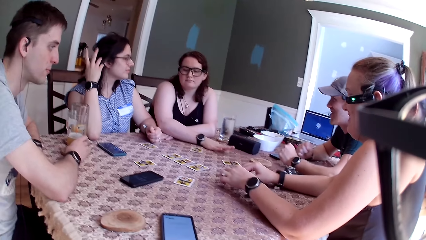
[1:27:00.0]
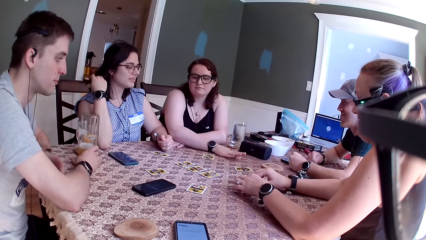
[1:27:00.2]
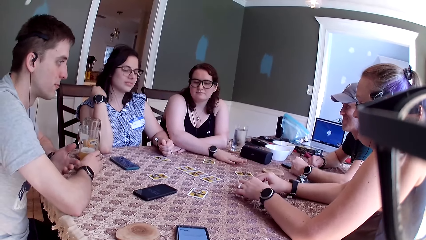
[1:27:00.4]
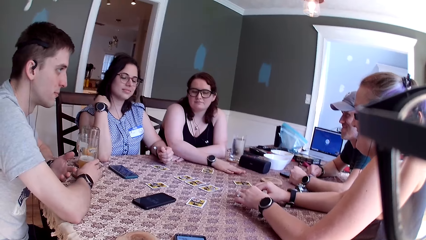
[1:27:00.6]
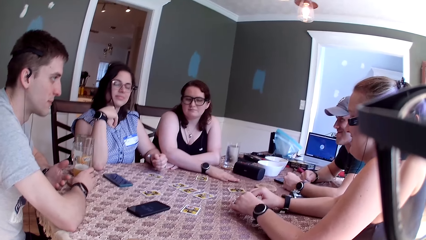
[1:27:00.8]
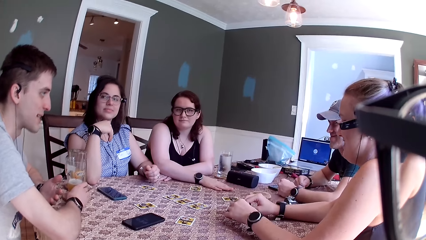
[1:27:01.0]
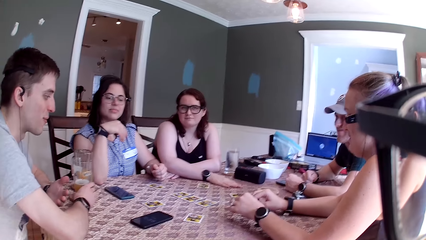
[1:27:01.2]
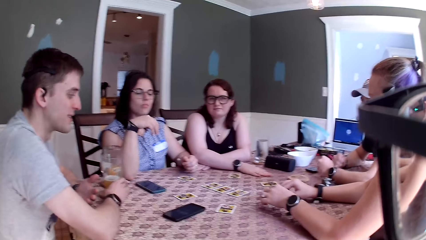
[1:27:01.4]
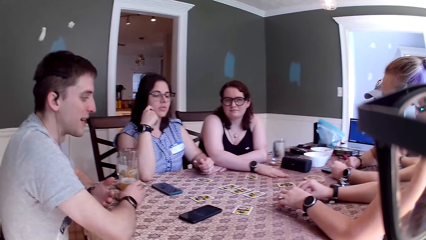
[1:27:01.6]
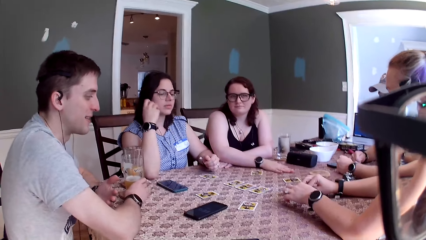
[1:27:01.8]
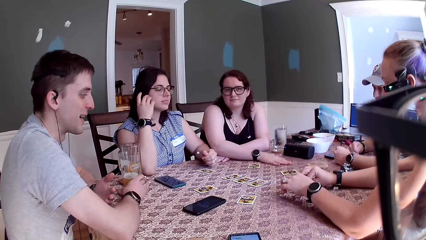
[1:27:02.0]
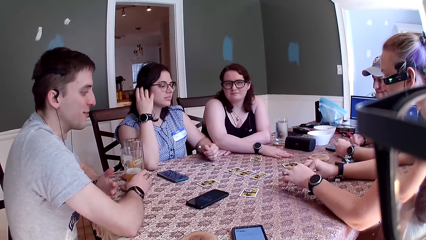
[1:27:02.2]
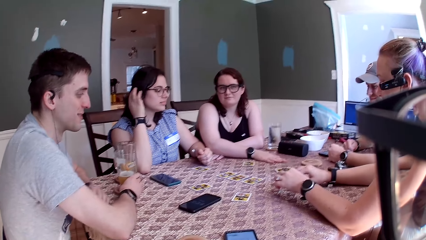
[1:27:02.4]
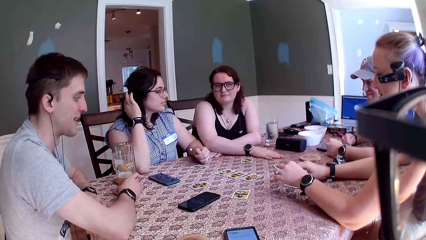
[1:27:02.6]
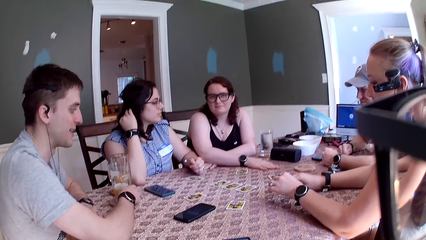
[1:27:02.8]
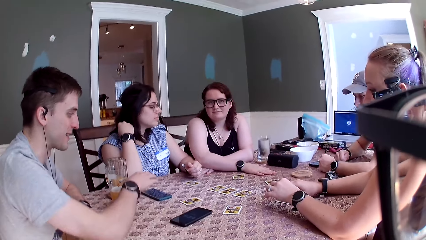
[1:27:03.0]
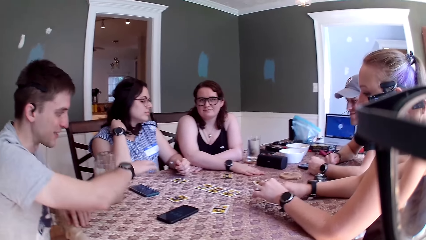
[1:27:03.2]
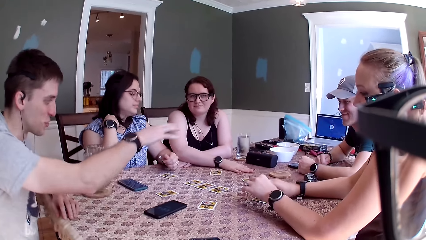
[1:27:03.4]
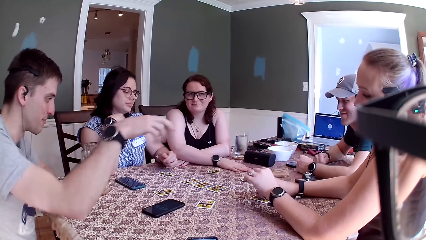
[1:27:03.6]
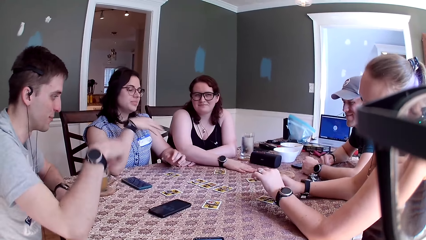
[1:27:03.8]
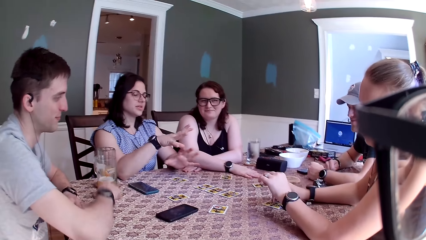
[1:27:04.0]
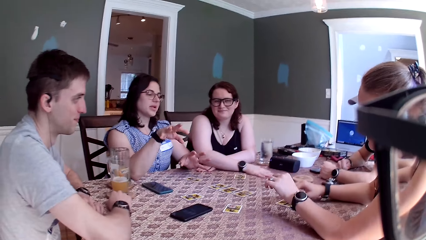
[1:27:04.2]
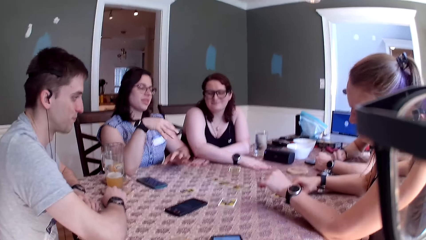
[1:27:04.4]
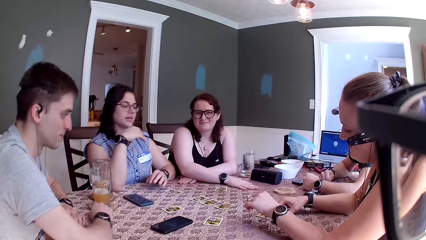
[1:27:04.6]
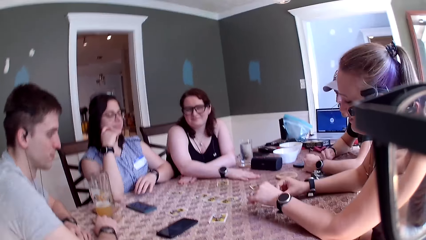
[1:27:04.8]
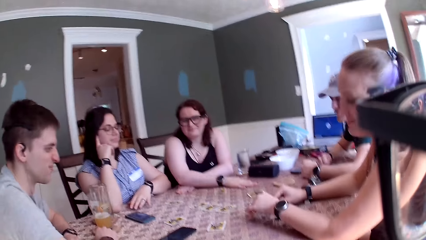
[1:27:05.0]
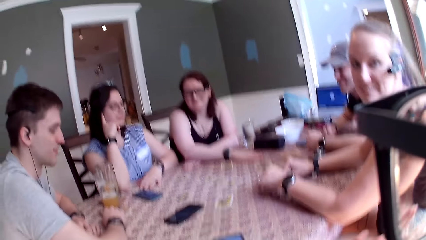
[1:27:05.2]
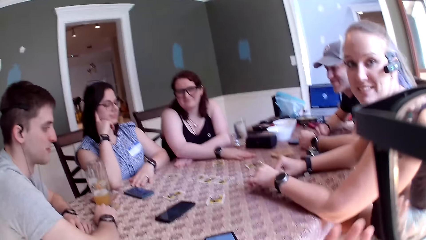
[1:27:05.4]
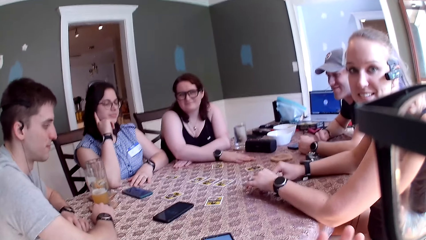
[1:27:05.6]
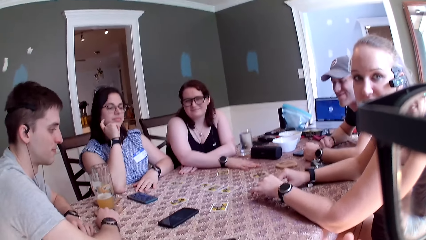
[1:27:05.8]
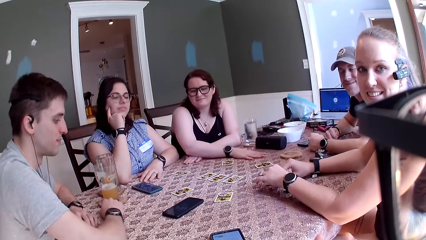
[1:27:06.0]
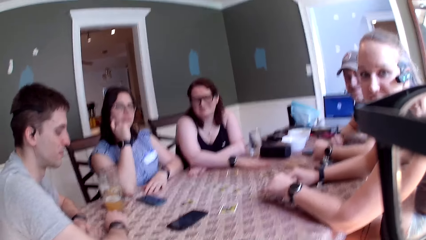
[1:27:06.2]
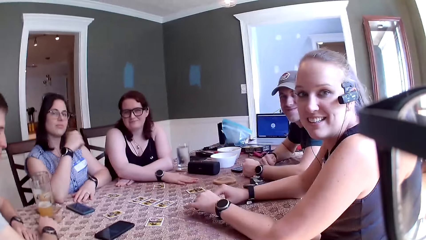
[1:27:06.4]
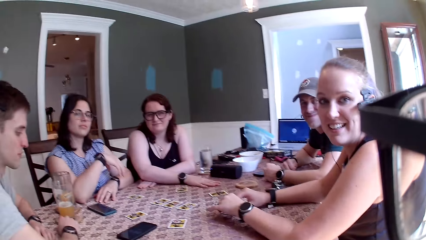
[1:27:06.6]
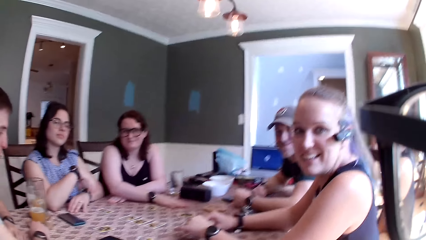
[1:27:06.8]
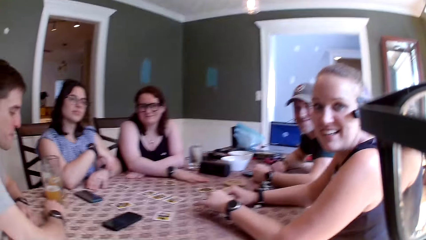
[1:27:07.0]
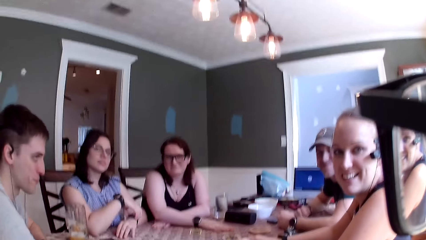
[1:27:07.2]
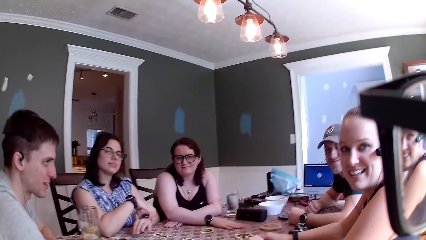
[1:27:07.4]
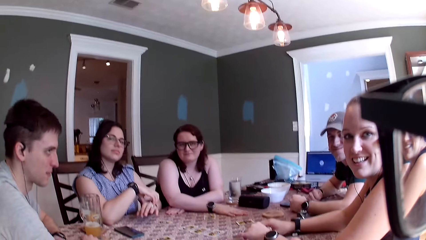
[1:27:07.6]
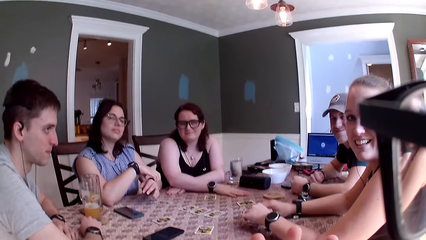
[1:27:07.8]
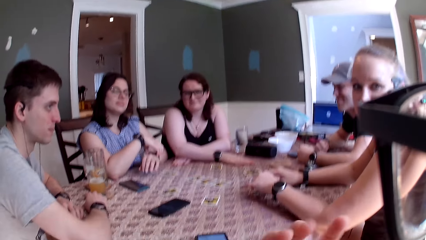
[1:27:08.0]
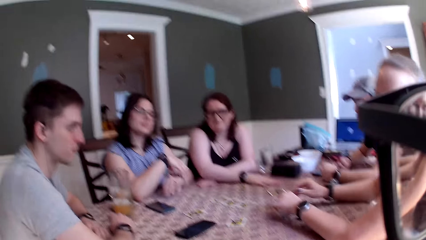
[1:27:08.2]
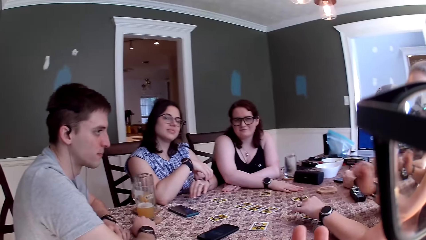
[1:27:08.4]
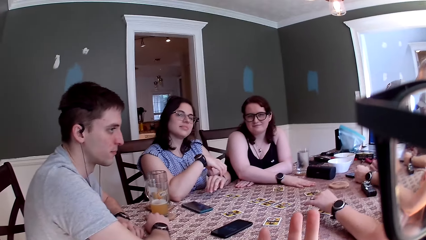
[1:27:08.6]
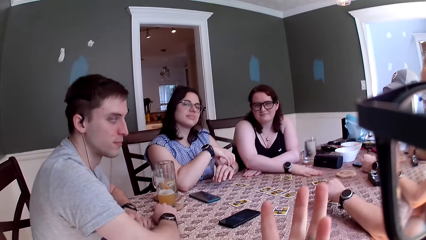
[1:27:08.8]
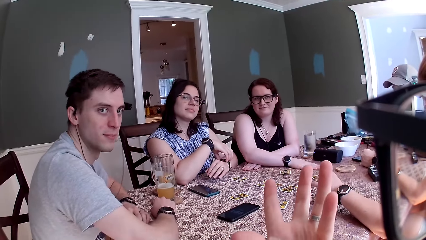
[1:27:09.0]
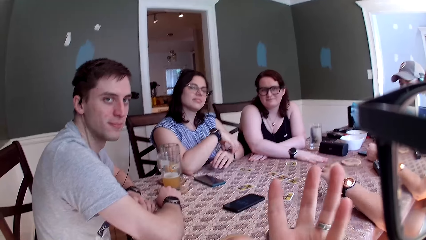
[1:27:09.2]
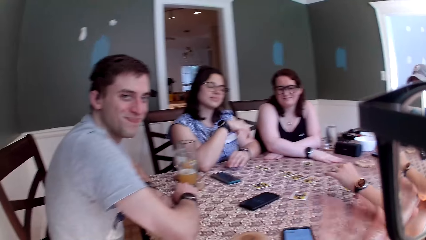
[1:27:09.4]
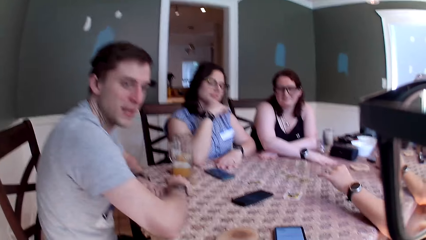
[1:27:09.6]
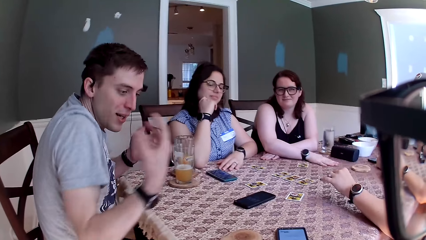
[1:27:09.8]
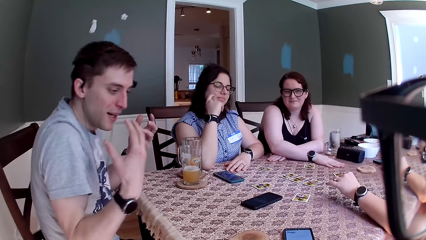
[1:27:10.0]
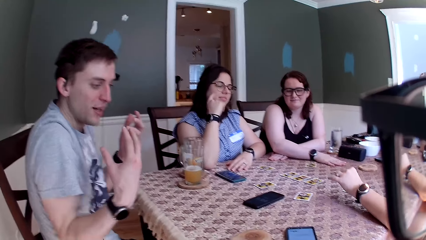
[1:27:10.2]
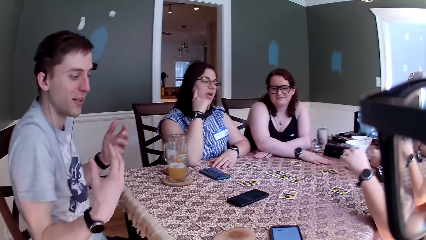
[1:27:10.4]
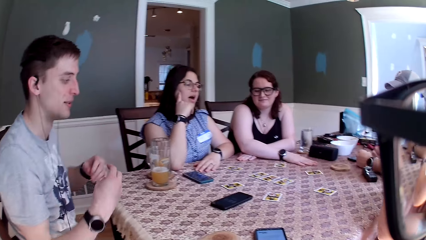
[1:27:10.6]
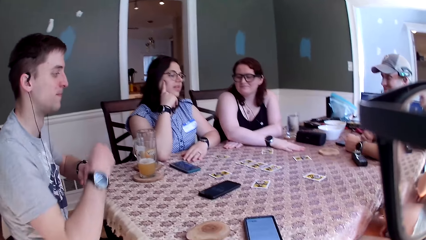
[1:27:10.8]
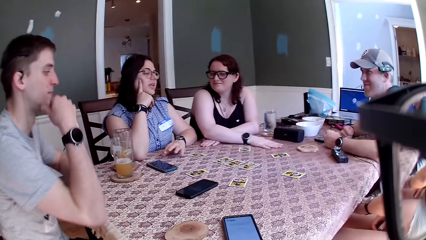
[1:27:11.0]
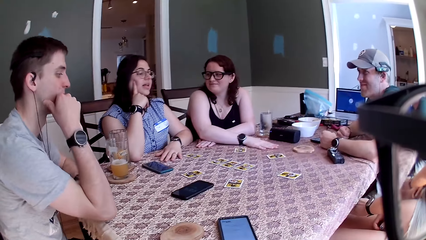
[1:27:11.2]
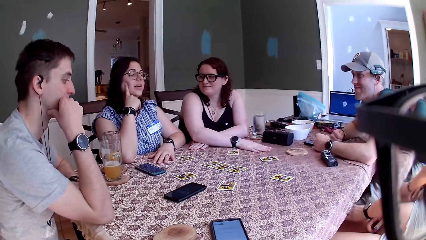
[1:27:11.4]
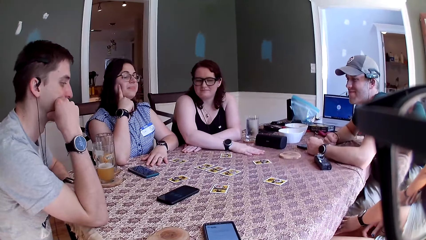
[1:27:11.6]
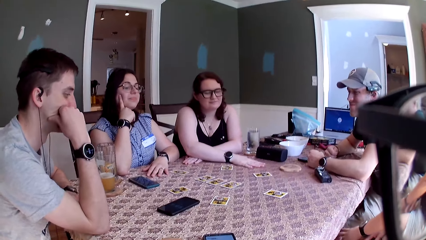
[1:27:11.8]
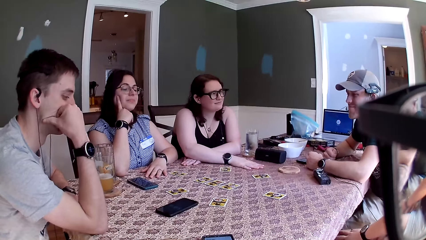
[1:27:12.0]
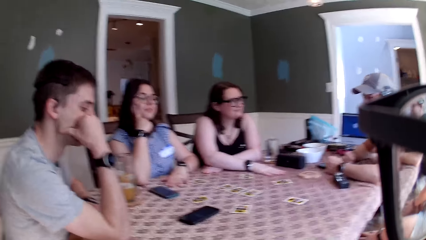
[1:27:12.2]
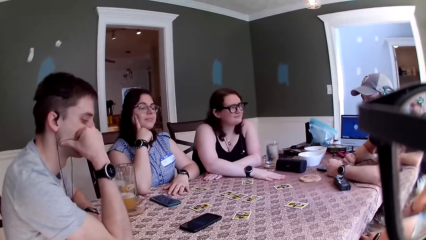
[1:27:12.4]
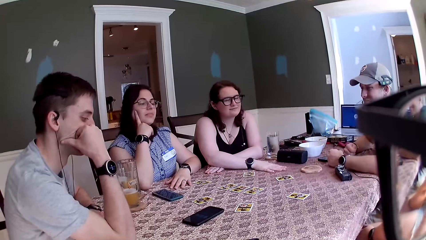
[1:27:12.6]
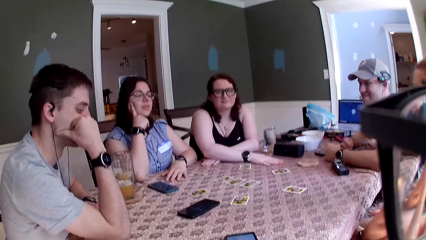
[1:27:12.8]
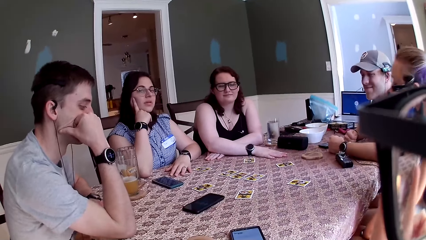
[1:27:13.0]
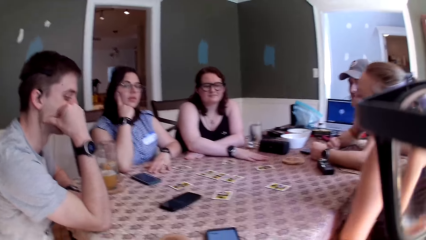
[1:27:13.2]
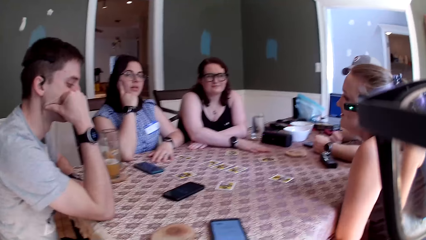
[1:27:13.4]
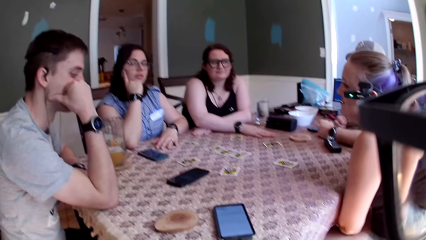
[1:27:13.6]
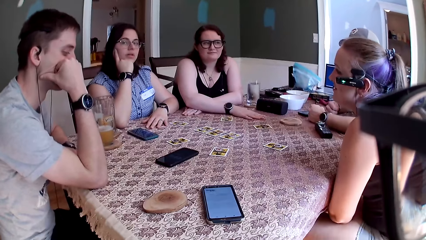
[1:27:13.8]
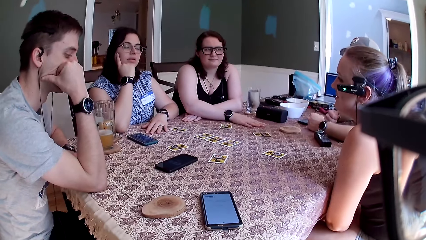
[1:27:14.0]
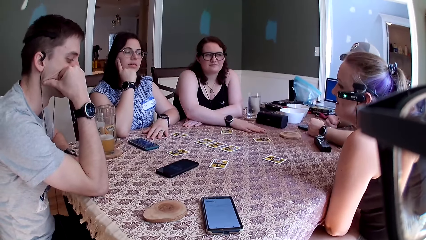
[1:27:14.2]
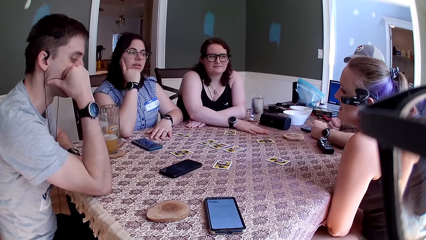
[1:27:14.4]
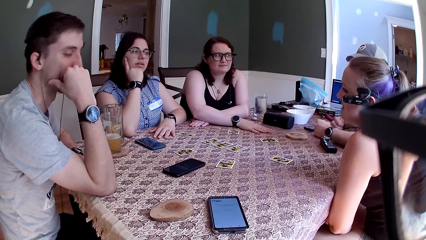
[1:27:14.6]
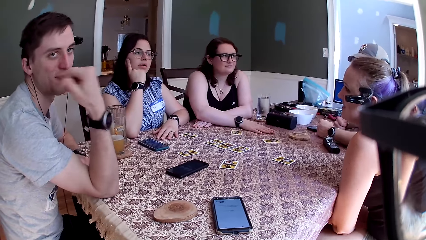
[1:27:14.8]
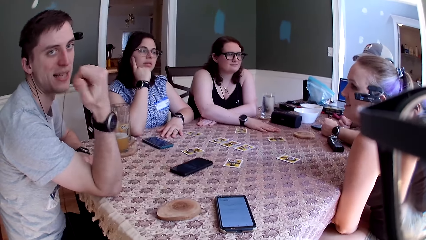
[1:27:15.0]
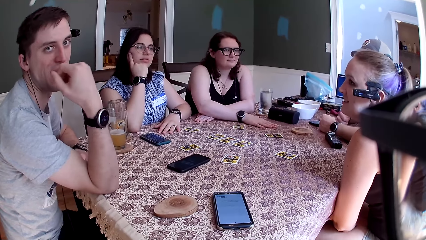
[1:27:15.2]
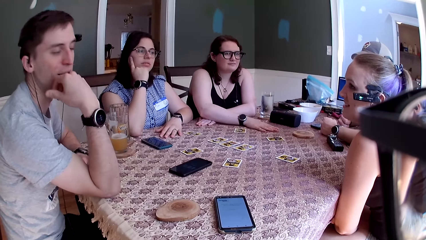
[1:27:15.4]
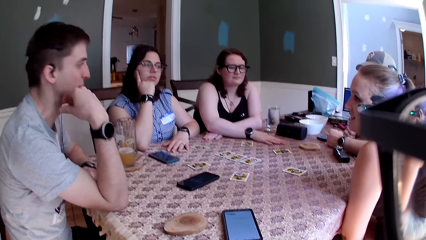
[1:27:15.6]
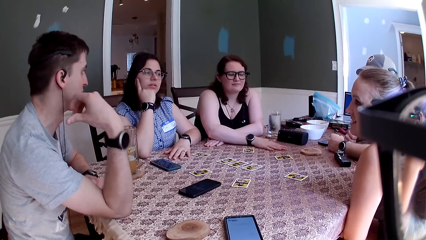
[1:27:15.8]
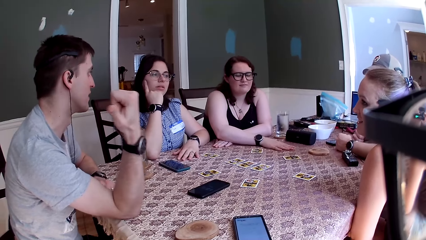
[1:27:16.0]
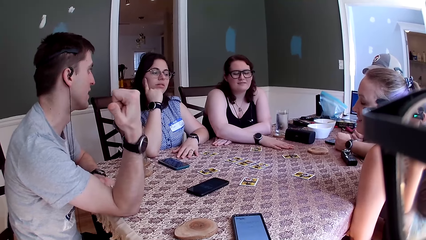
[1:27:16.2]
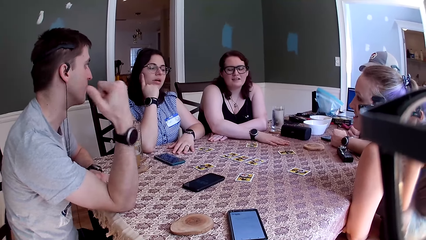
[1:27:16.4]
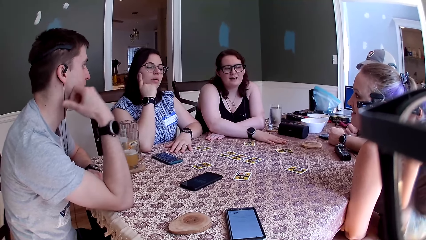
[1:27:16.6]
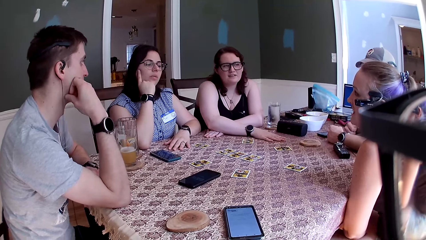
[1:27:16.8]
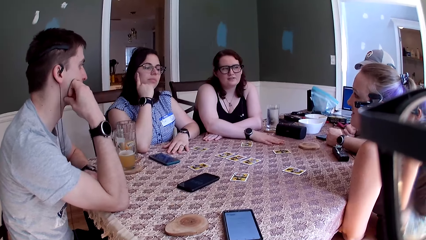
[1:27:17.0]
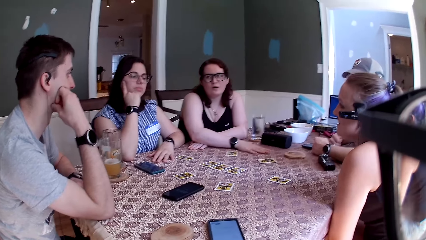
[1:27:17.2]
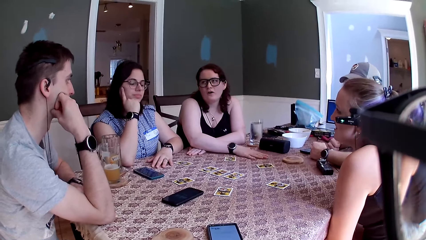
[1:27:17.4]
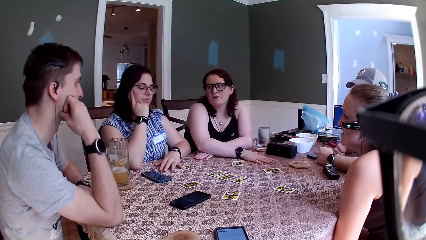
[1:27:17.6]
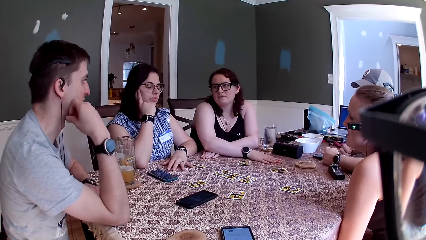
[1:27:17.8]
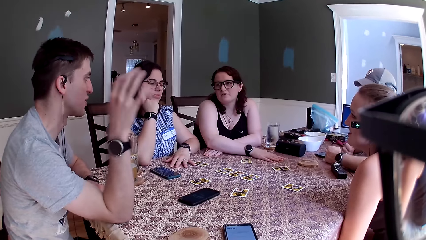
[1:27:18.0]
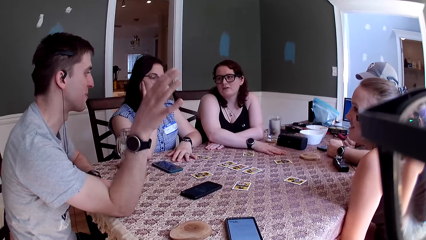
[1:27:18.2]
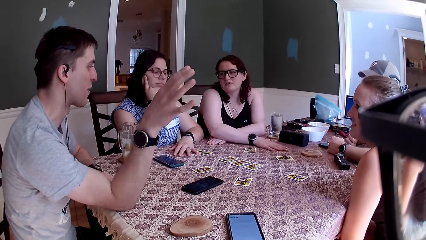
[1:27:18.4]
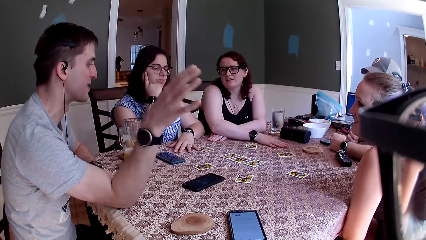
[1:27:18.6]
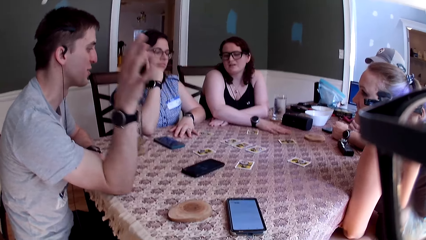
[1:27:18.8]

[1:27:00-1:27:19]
The man converses with the group of people. The camera wearer converses with the group of people. They do a hand movement. The man shivers. The third woman removes her hands from the table. The camera wearer converses with the group of people. They converse with the man. The first woman converses with the man.
